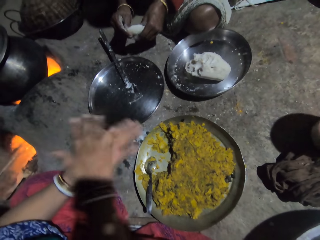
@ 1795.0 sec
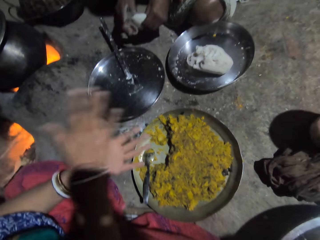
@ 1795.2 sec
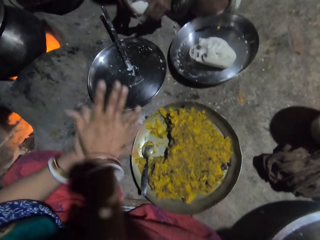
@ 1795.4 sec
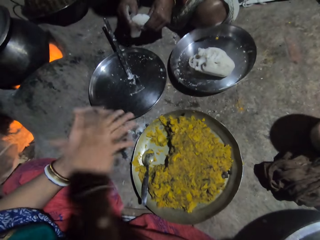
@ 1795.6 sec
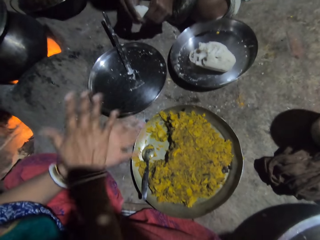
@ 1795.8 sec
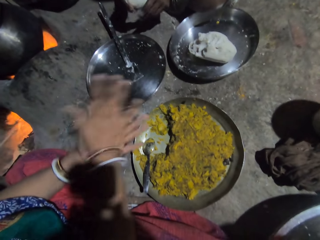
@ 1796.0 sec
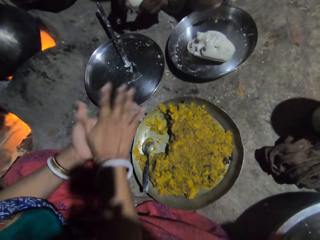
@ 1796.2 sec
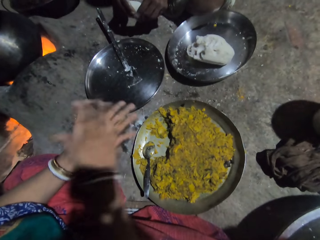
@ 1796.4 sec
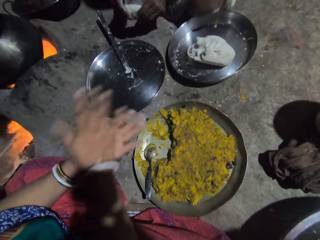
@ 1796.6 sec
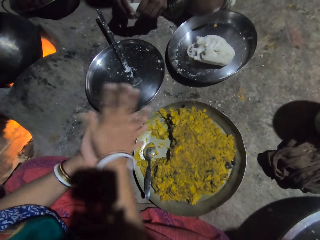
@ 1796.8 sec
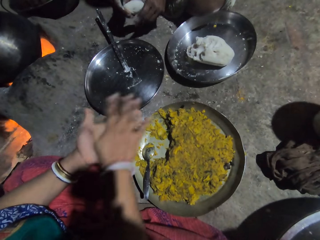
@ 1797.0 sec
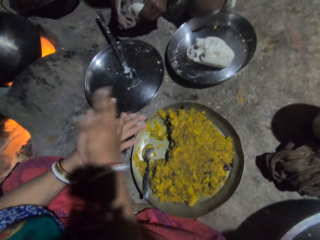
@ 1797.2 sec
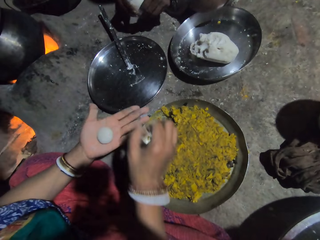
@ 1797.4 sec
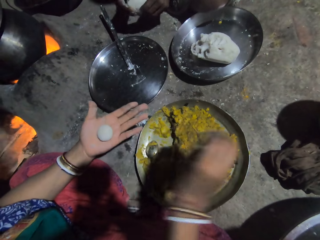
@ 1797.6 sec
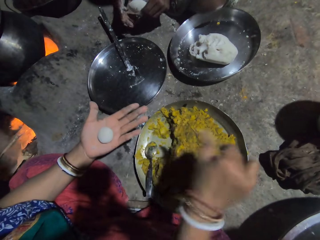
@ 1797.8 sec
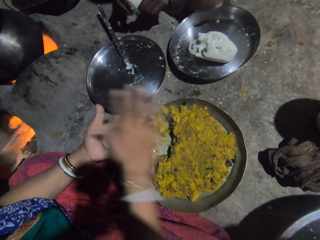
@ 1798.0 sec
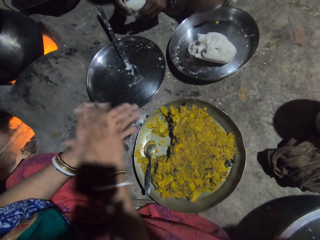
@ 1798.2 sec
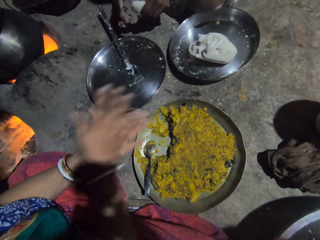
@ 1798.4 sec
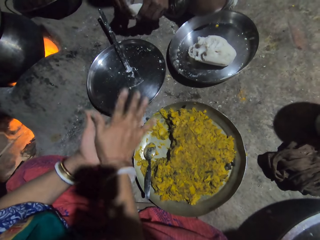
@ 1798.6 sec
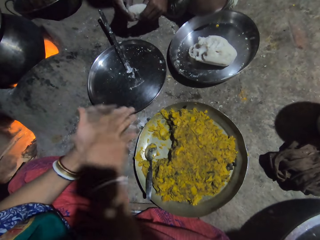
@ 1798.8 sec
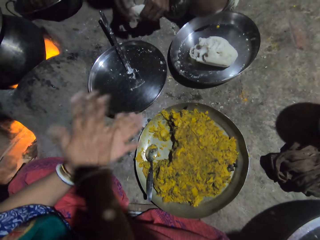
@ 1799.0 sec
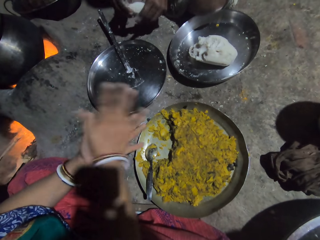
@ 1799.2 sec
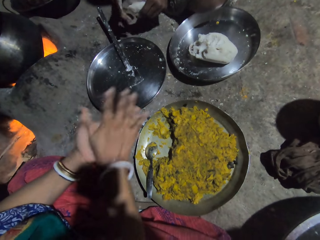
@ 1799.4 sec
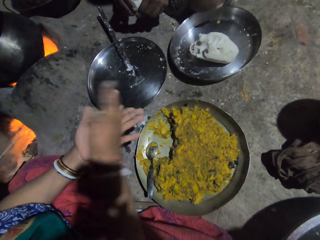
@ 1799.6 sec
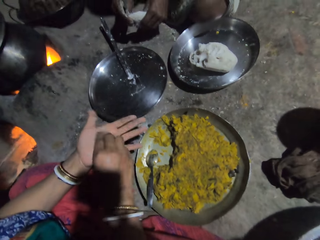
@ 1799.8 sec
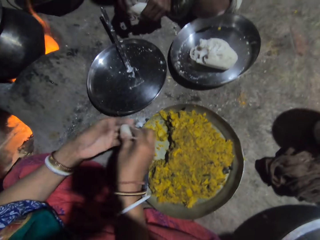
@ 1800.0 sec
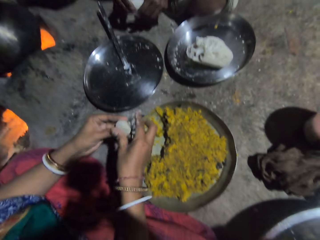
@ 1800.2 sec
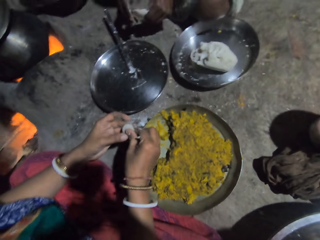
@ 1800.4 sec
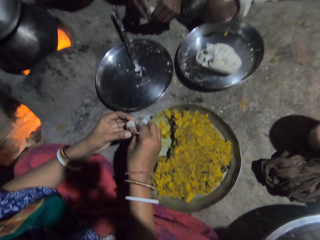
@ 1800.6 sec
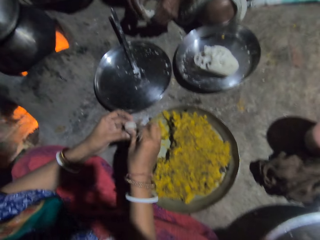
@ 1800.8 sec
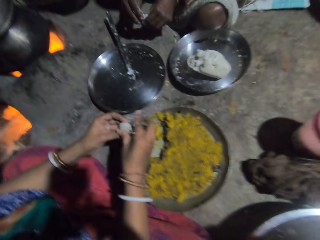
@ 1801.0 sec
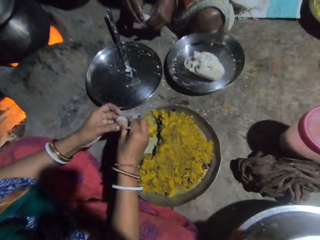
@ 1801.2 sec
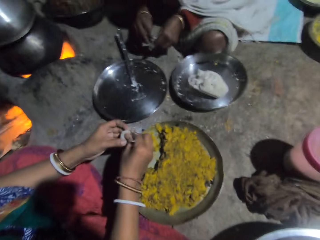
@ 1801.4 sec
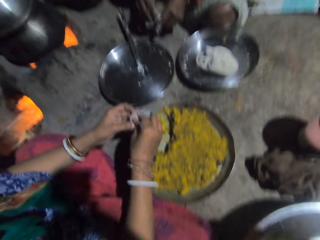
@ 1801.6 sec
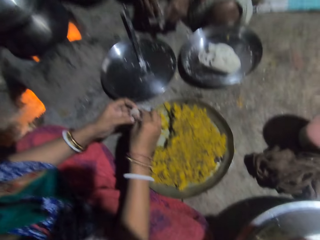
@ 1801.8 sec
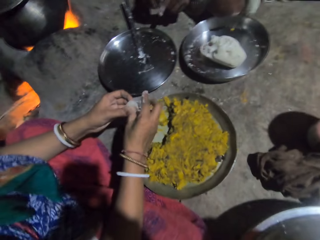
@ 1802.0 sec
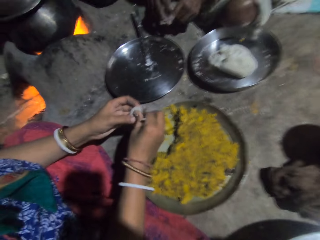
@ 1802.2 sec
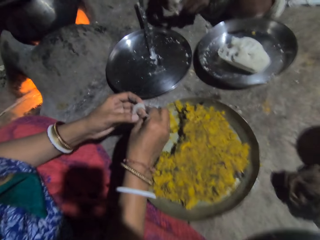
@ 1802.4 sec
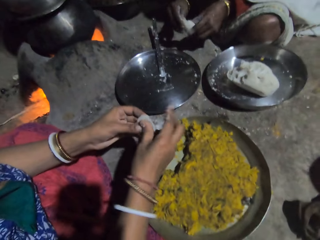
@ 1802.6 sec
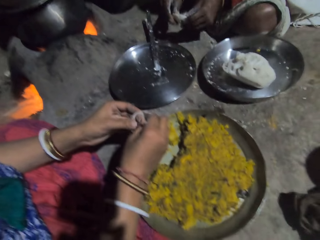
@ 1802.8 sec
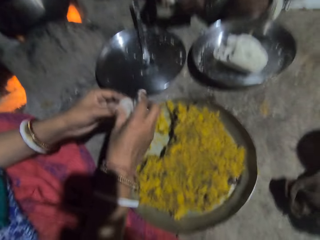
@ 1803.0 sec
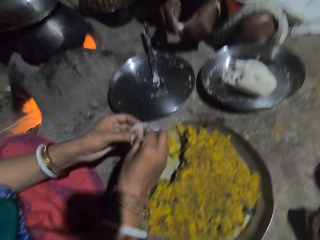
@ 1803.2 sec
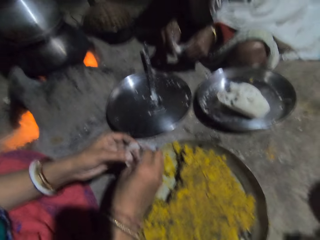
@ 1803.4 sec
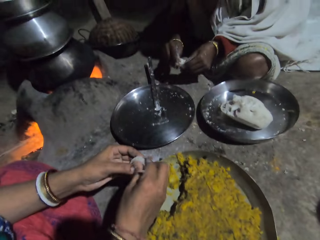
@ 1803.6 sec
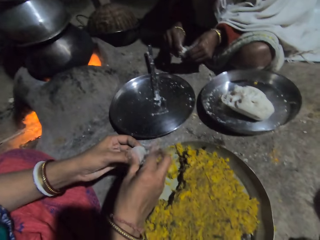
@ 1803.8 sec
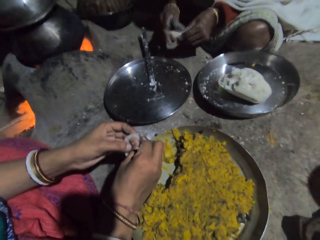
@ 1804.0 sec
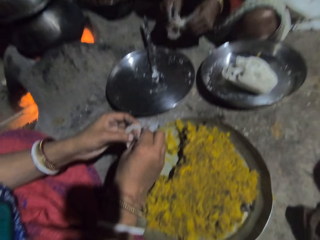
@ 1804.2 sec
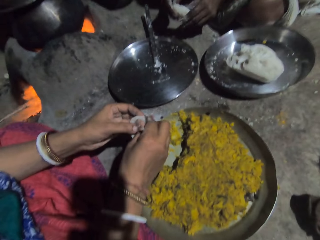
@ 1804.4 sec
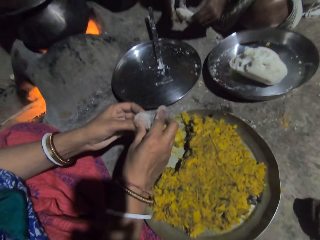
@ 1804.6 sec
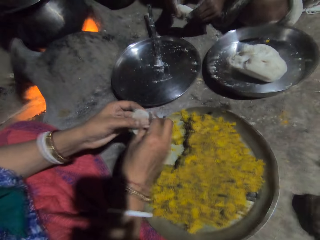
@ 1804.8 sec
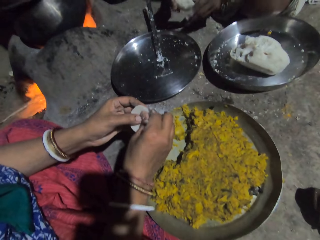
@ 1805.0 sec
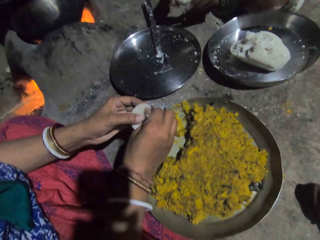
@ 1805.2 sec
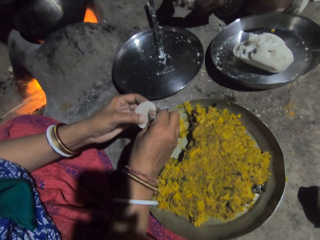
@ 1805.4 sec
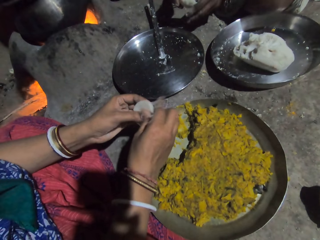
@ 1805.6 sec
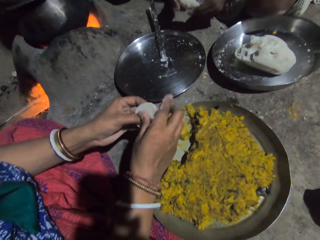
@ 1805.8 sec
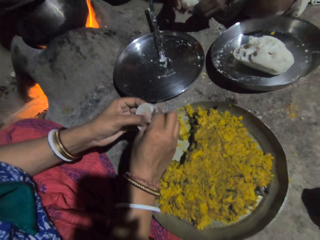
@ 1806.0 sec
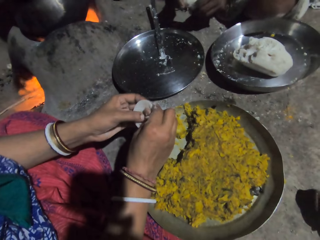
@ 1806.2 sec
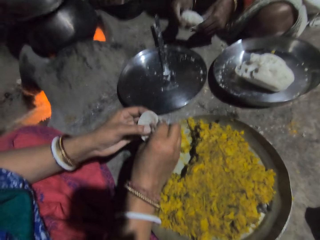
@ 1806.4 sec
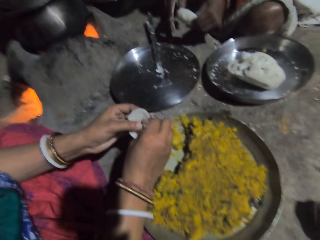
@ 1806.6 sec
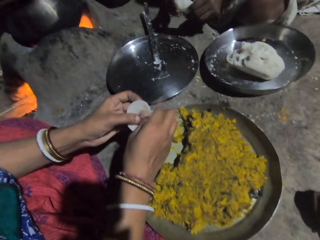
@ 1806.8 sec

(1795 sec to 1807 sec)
A woman flattens the mashed food. The woman moulds the dough.

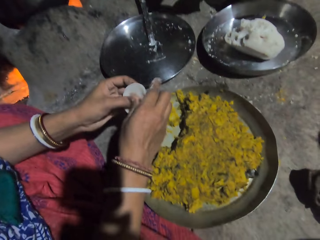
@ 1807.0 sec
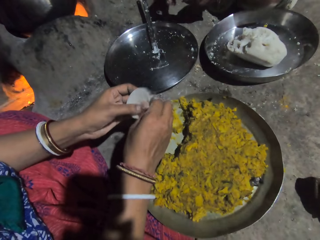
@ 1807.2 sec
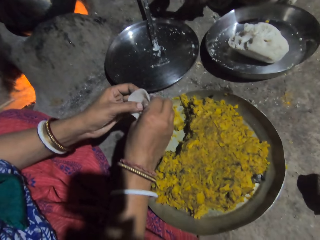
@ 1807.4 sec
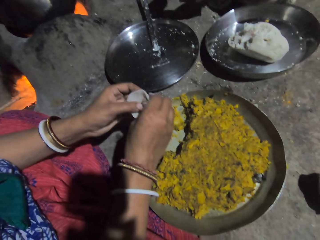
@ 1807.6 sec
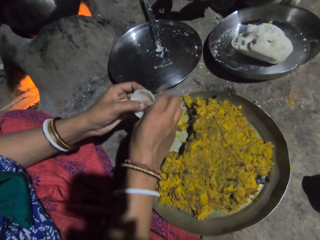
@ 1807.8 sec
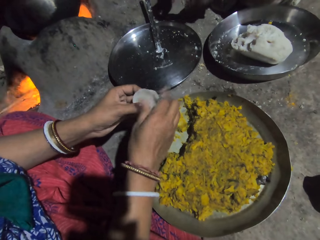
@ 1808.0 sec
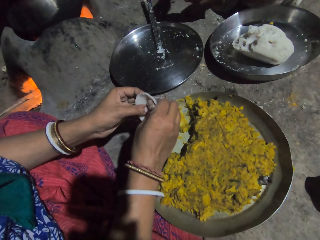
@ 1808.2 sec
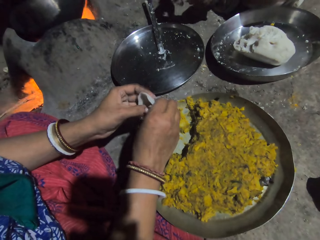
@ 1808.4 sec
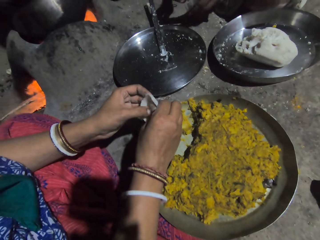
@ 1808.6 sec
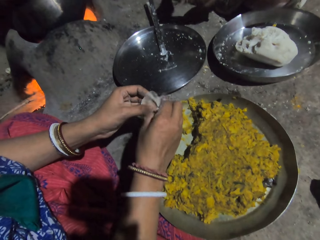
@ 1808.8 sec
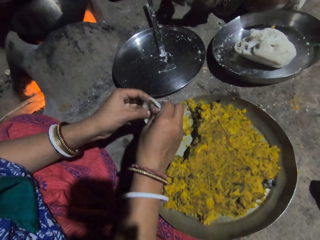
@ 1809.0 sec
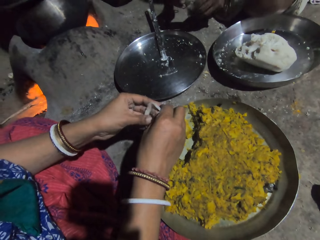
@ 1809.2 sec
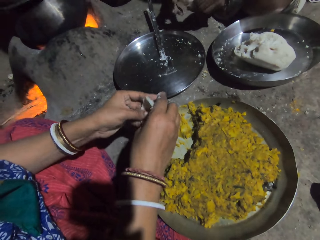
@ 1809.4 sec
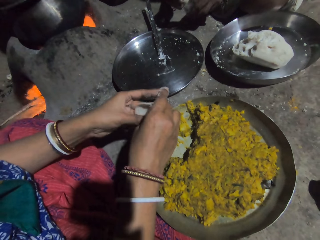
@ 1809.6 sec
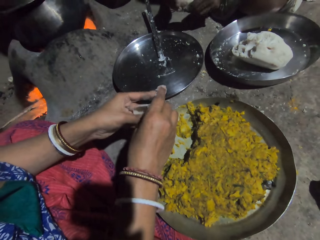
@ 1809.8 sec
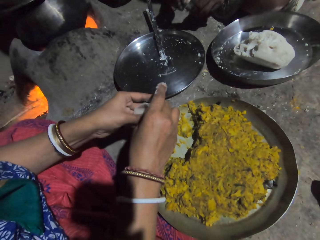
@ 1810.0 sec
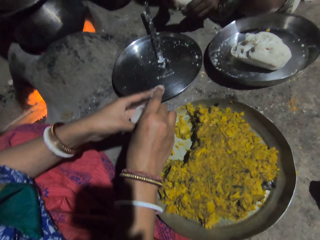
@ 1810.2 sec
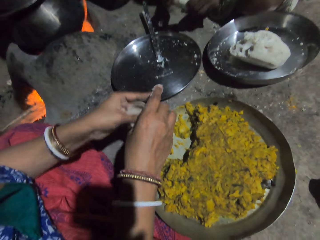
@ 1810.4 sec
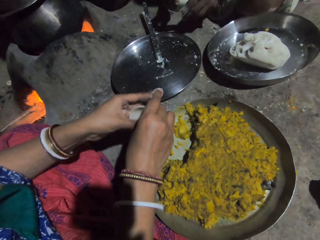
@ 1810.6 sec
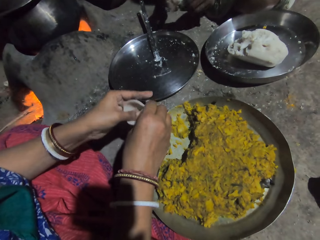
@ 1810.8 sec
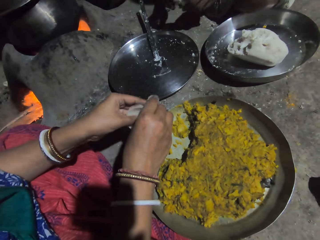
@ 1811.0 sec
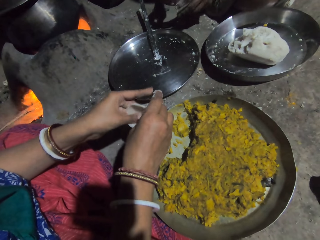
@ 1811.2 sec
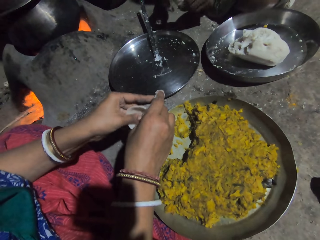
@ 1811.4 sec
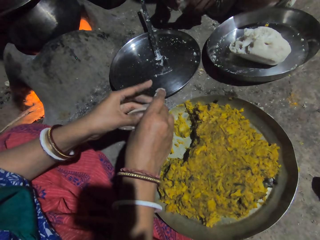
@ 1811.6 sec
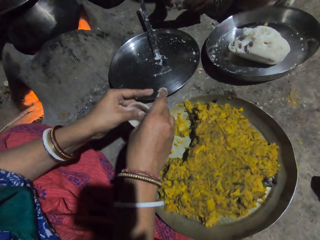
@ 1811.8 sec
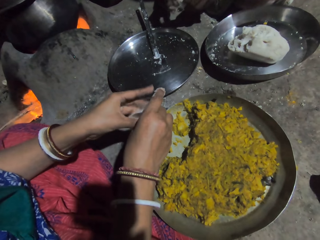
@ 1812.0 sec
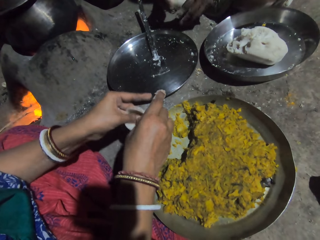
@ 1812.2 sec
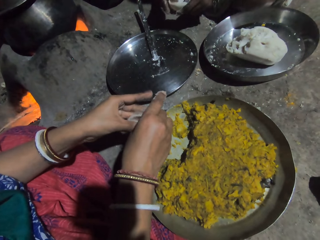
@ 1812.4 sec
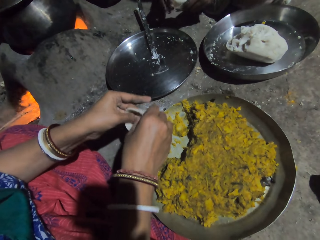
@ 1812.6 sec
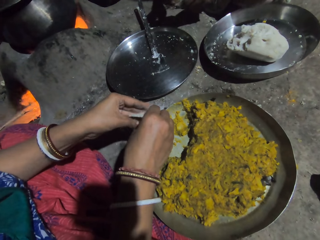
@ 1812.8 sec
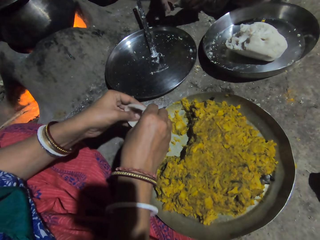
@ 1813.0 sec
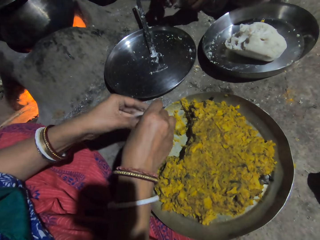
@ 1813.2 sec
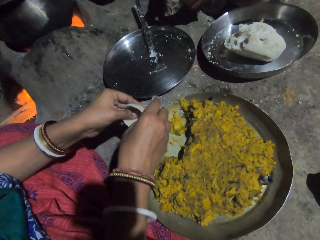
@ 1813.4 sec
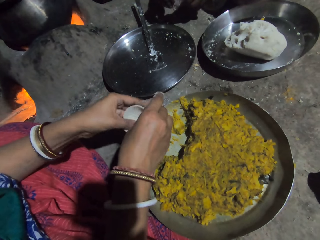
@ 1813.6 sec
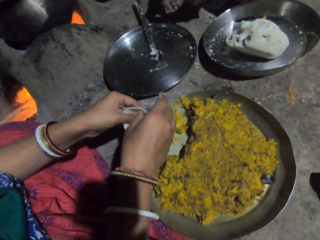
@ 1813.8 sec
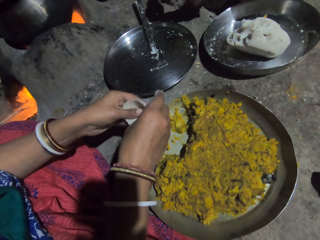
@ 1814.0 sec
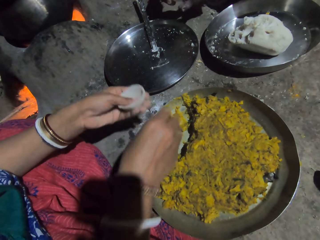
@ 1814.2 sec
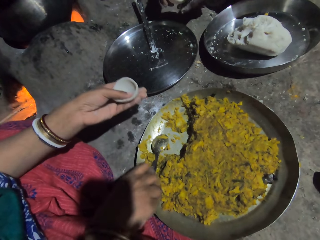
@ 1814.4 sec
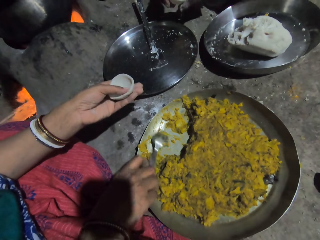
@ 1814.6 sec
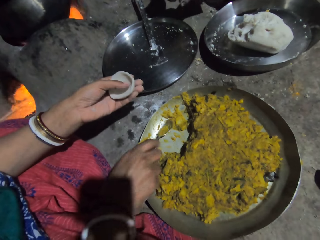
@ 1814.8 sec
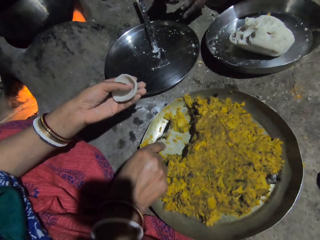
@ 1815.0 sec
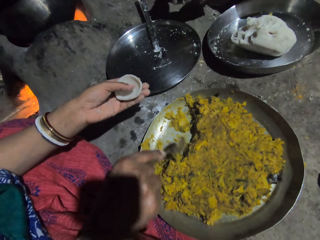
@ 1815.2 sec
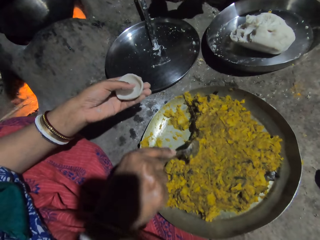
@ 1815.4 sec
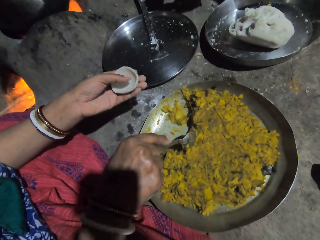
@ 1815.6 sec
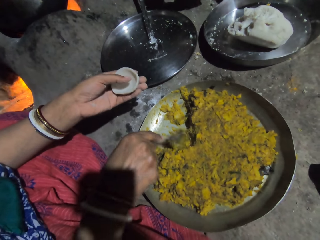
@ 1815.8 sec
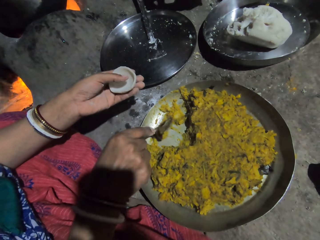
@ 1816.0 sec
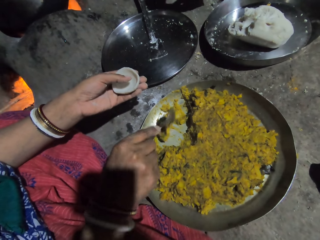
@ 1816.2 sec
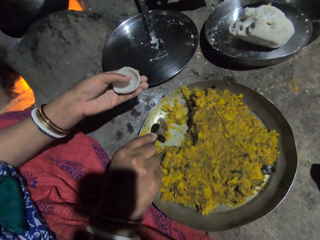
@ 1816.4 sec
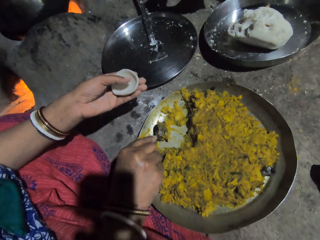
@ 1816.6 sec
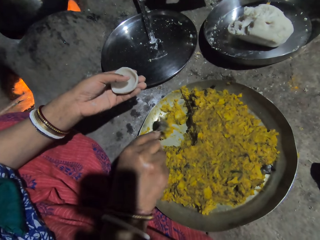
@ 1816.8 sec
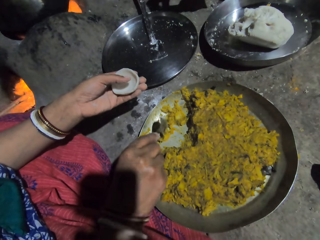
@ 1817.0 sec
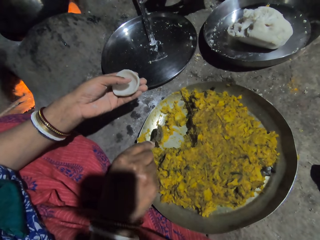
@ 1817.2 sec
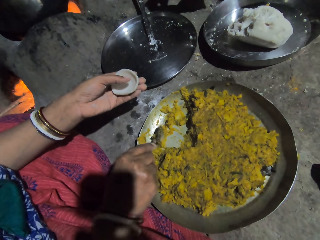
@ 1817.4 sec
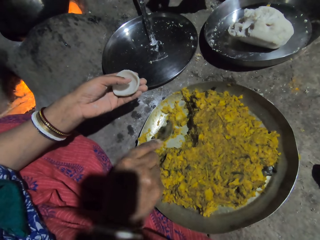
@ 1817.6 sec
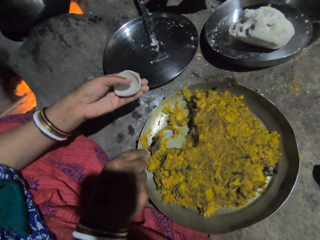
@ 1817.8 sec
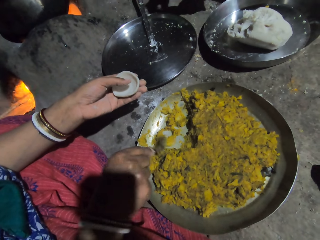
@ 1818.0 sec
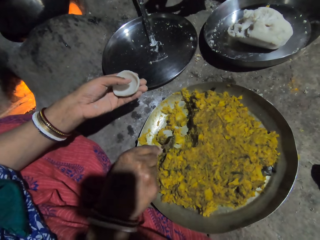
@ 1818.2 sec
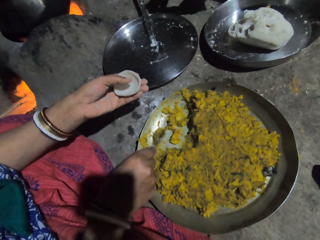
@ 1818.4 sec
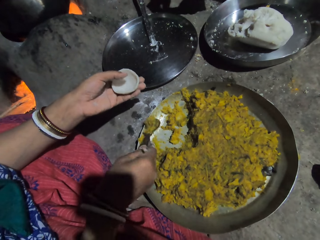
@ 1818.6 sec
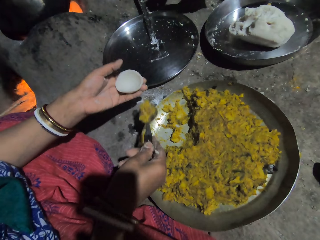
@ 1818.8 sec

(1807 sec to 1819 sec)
A woman holds mashed food and grabs a spoon. The woman divides the food in the platter with the spoon and holds the mashed food. The woman scoops the food in the platter with the spoon and holds the mashed food.
